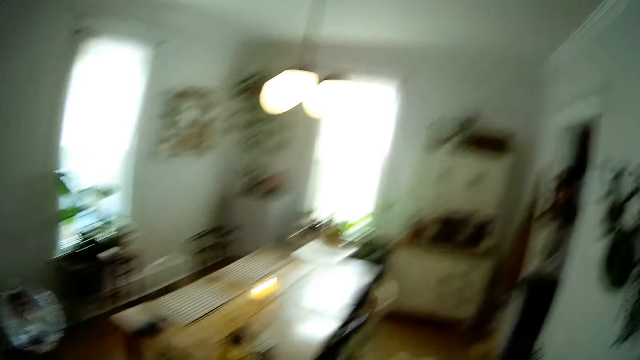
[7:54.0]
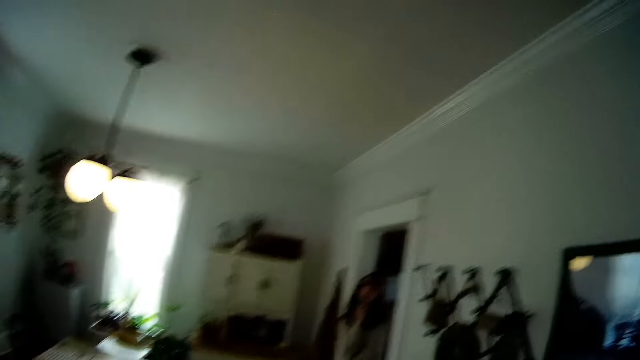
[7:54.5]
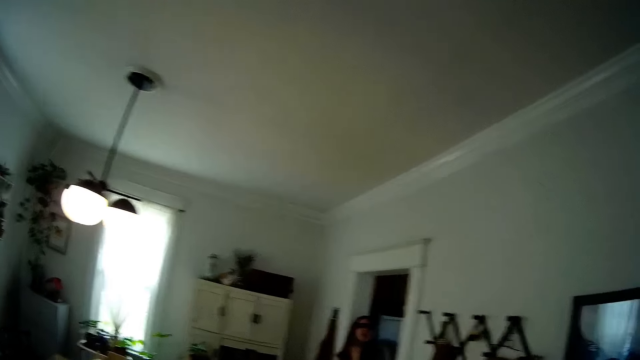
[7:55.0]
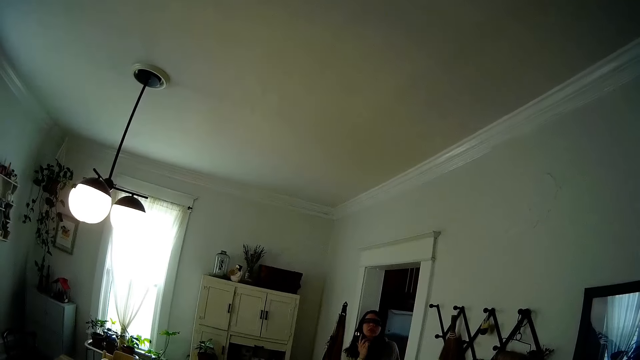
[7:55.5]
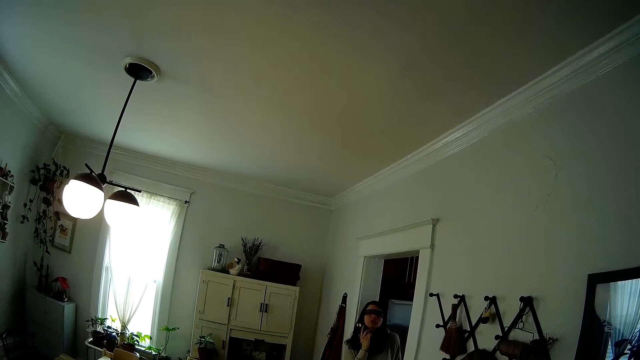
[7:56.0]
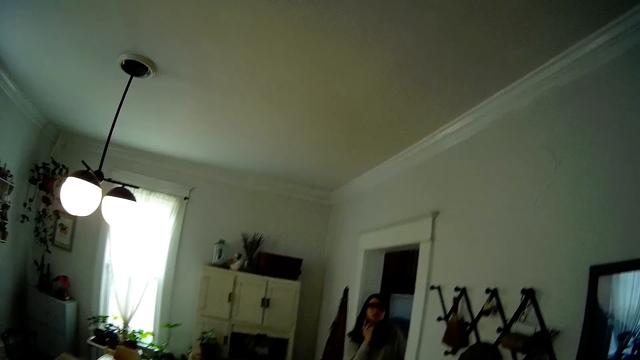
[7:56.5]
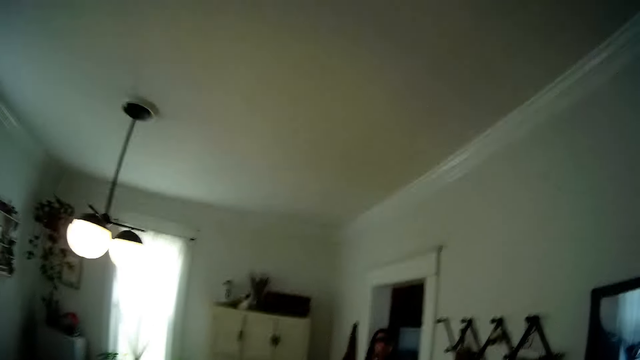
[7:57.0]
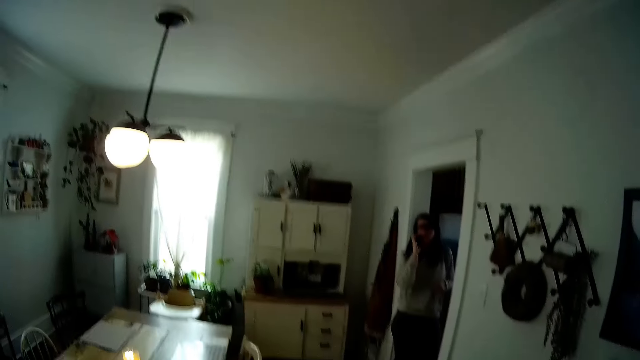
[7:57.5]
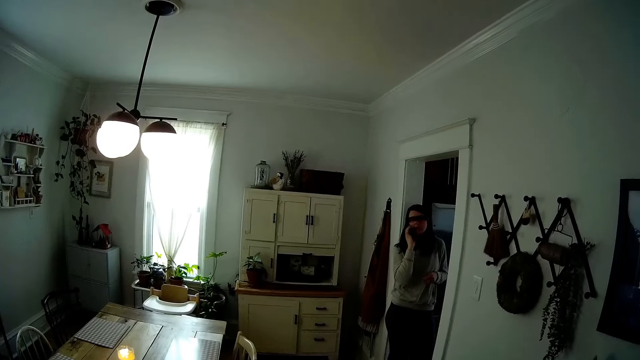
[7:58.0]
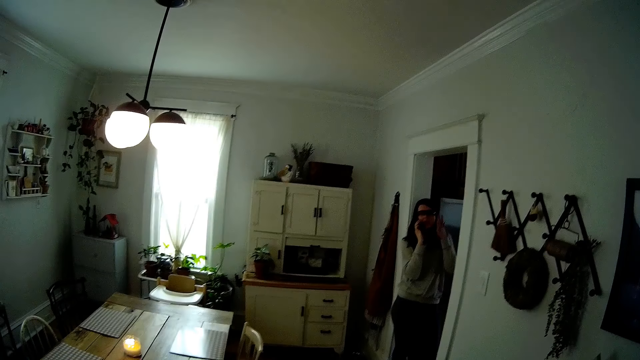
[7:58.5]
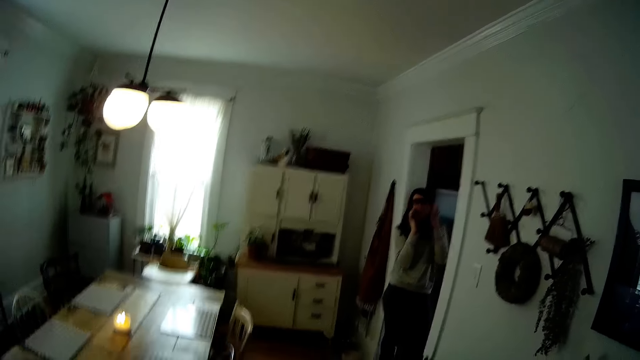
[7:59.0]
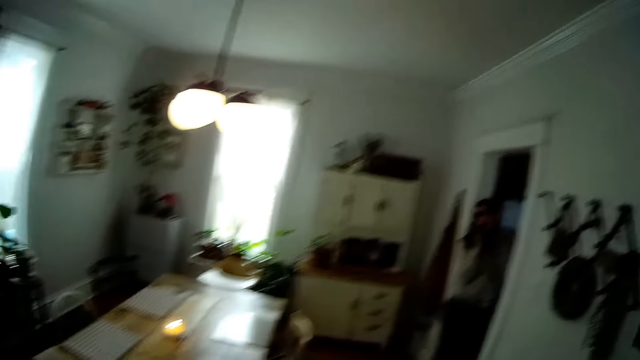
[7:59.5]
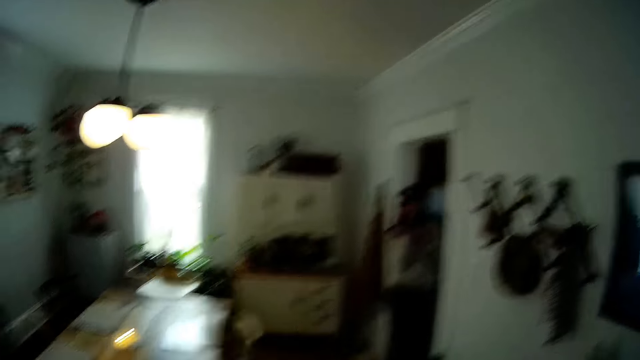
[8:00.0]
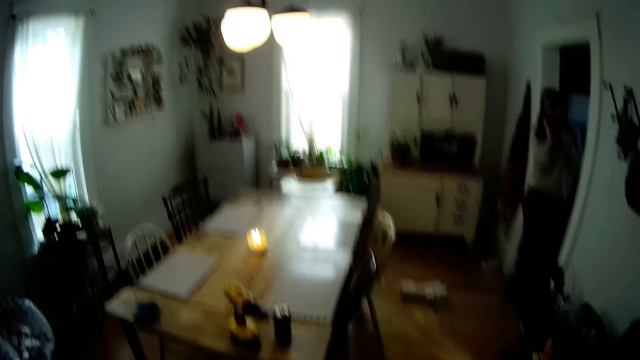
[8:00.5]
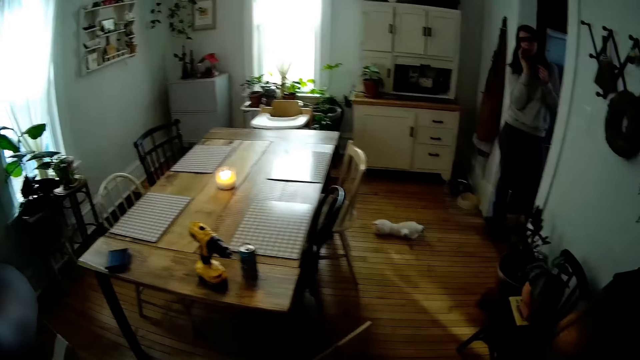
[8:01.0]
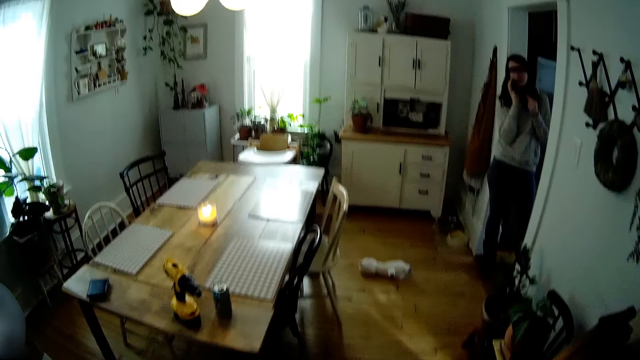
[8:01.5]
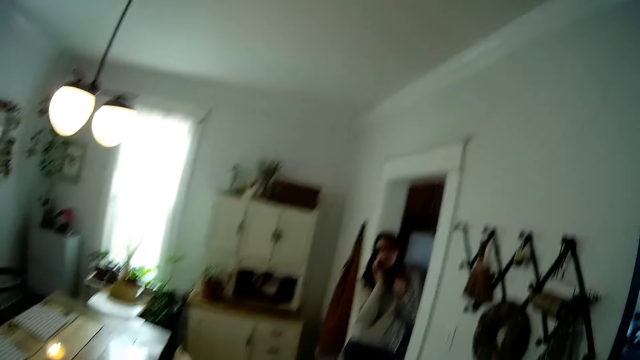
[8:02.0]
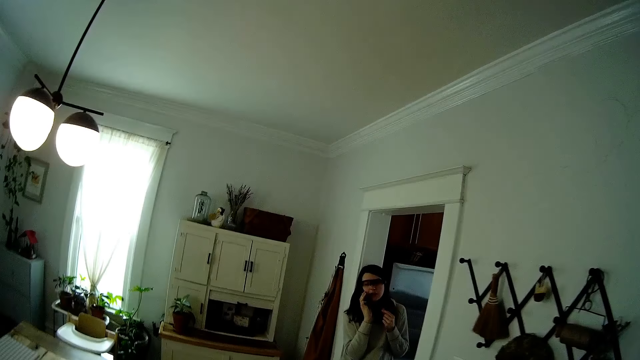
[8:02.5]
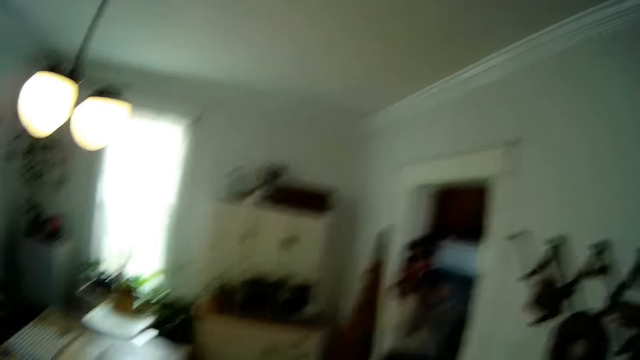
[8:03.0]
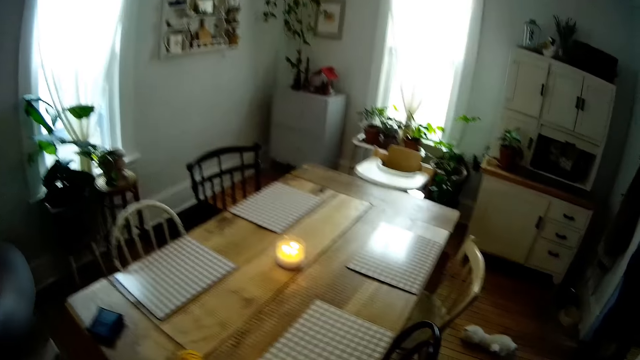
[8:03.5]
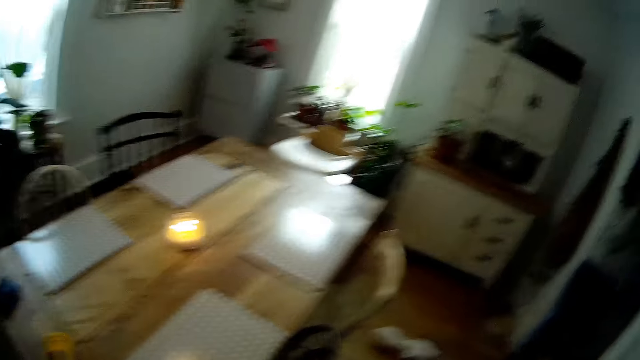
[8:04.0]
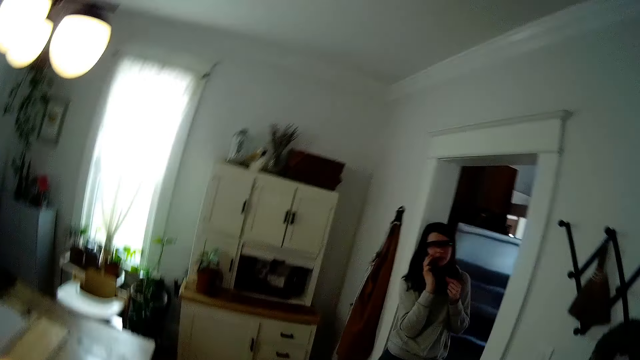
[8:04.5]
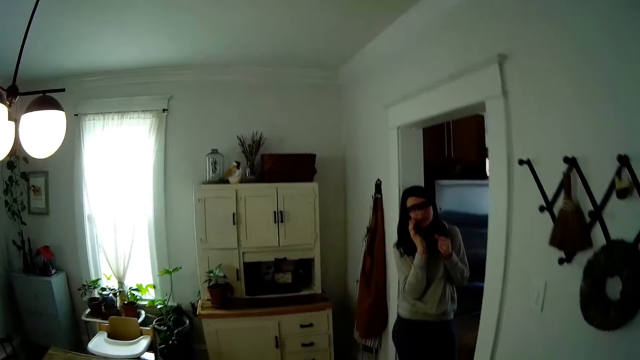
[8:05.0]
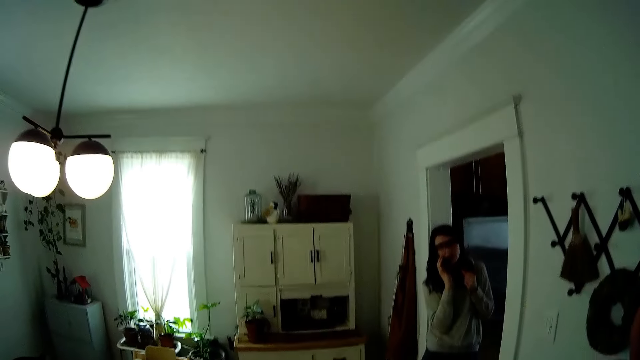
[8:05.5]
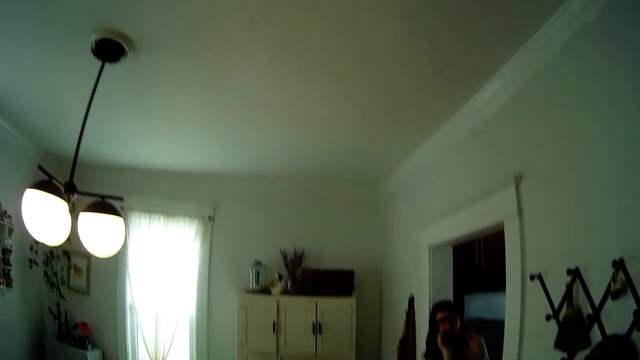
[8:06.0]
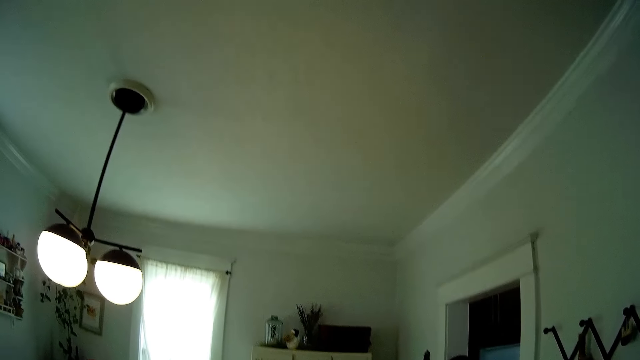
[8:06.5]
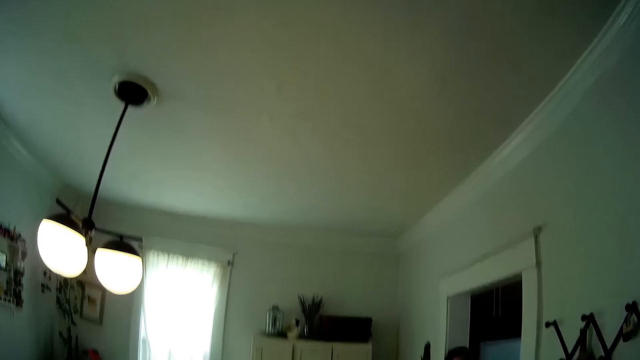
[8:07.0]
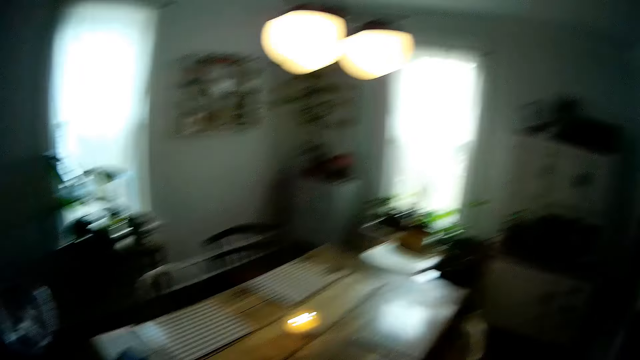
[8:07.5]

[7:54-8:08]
The camera wearer interacts with the woman. They walk around the house. They walk around the house again.

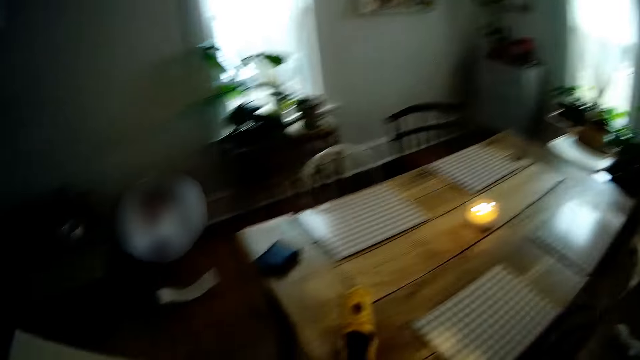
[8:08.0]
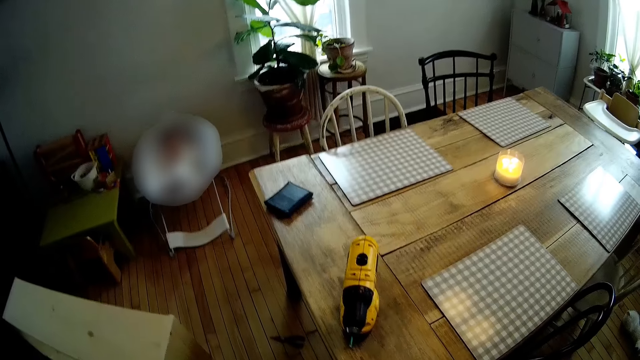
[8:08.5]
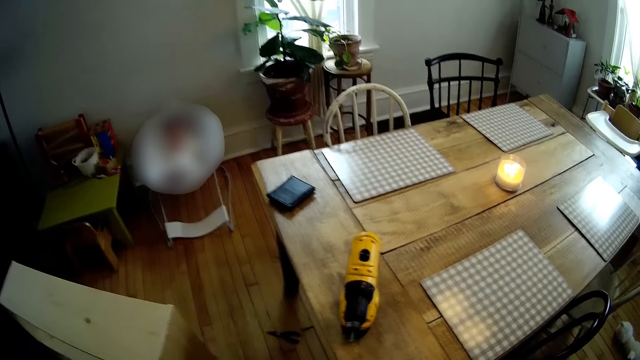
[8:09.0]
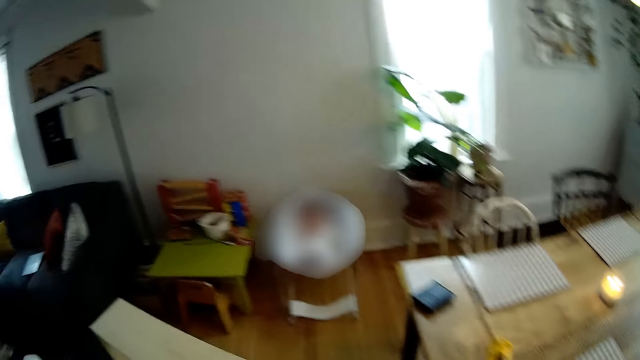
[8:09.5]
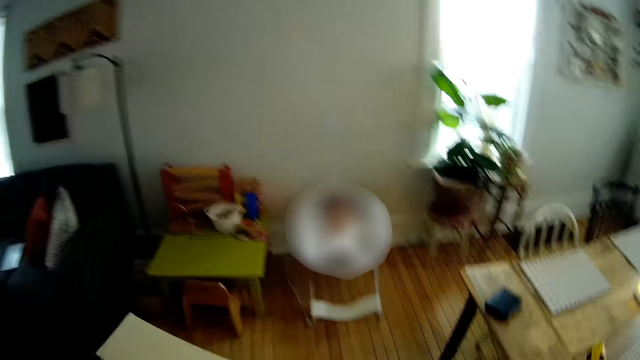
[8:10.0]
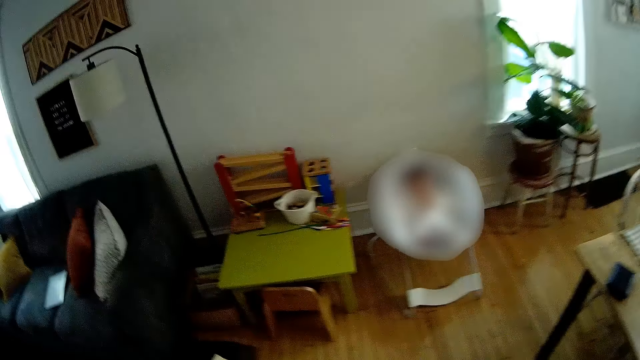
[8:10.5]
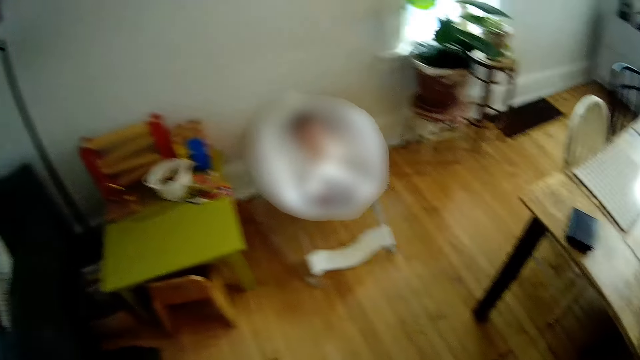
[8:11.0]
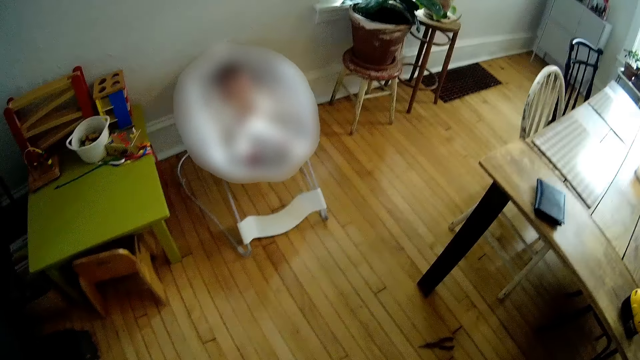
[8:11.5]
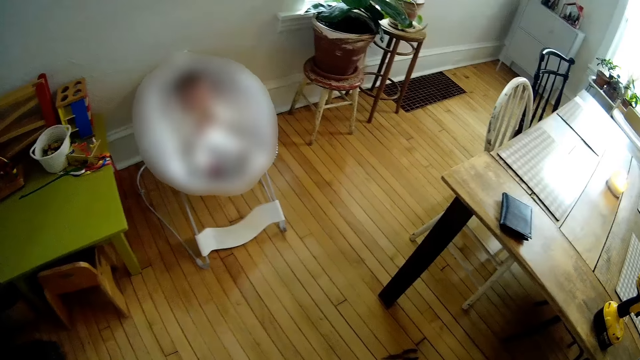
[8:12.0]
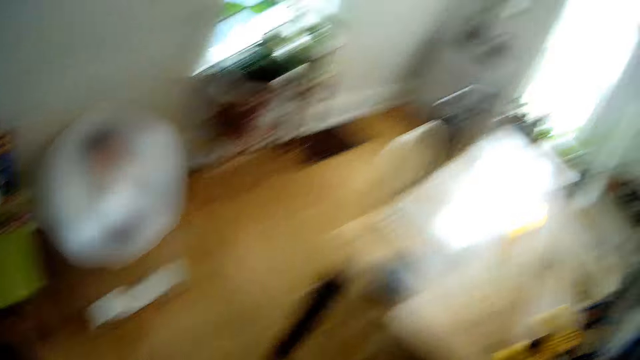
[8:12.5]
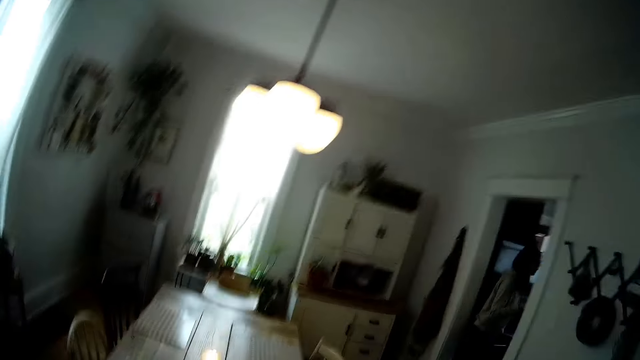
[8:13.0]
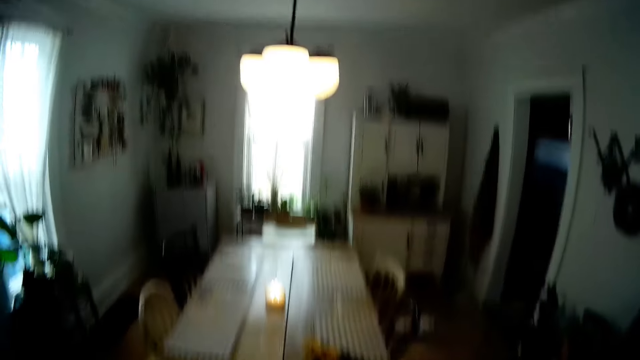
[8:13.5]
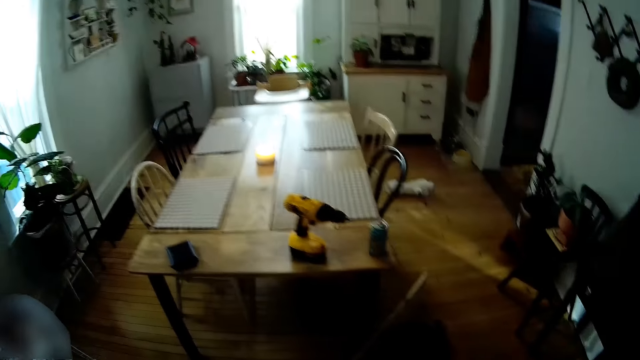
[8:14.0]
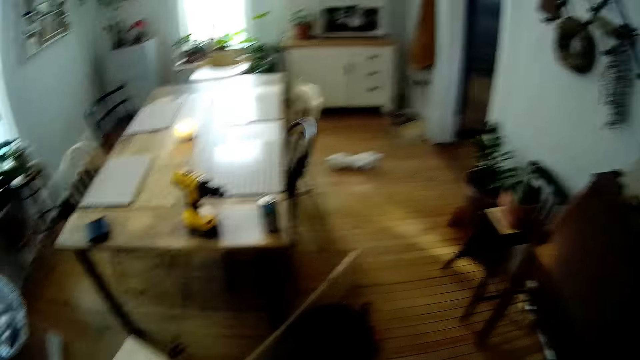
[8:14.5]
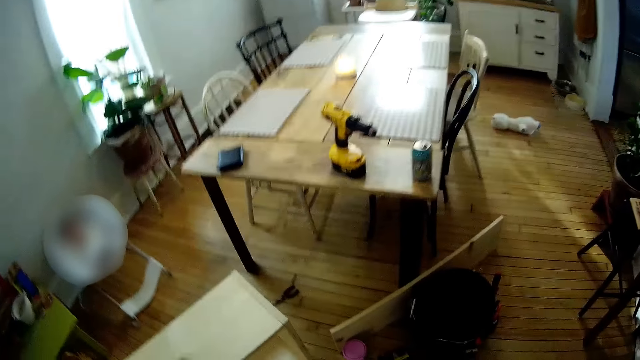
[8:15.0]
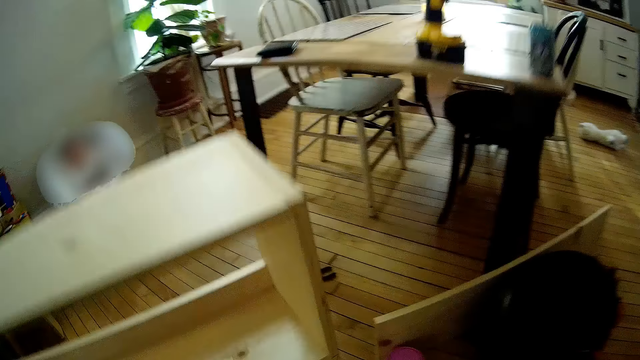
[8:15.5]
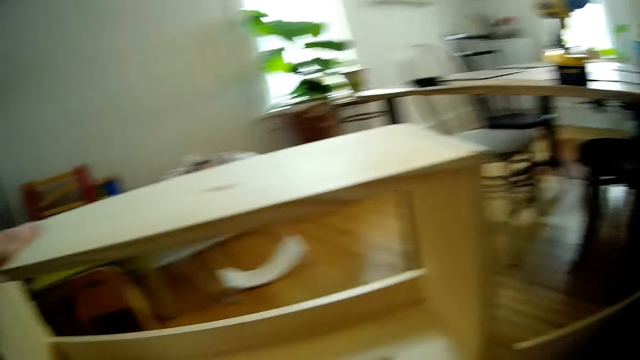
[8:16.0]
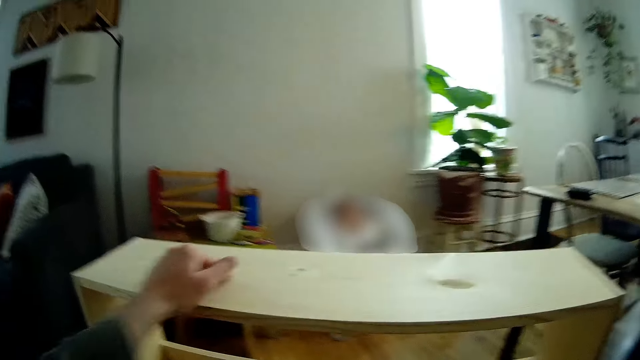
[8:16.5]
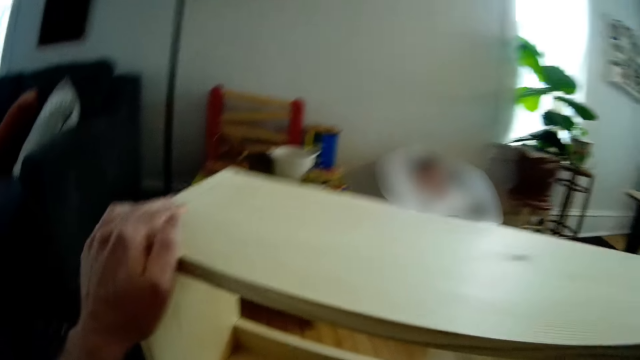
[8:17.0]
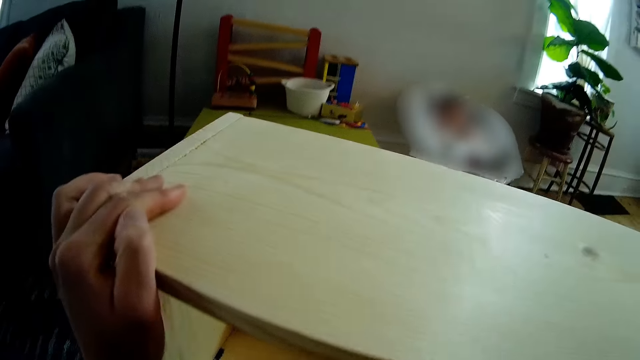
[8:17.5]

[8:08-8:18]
The camera wearer walks around the house. He places his left hand on the shelf.
